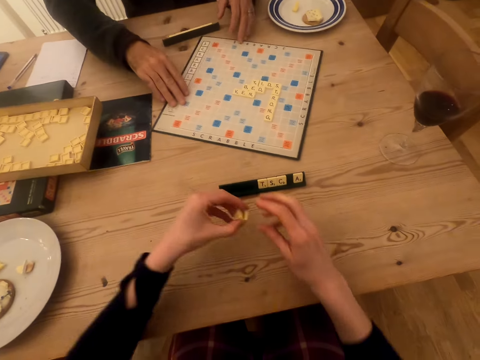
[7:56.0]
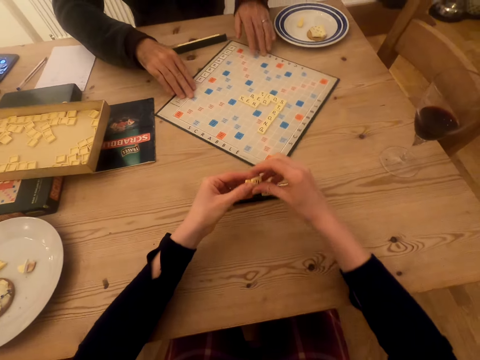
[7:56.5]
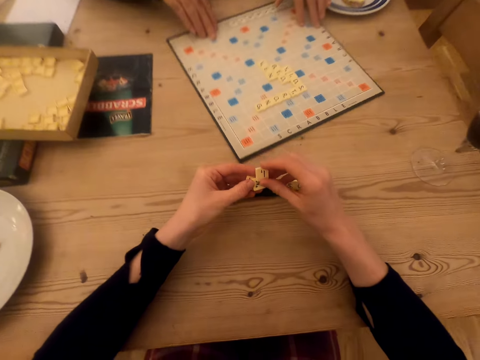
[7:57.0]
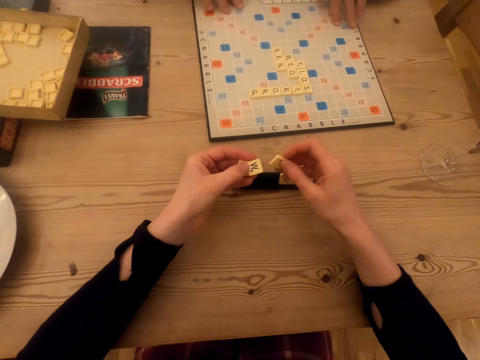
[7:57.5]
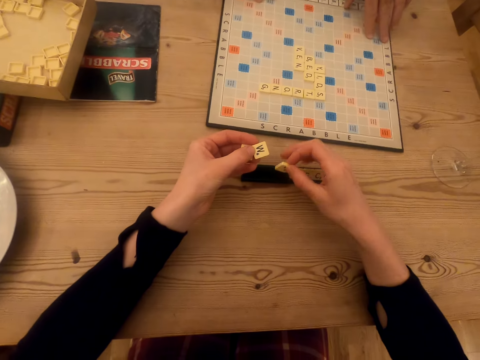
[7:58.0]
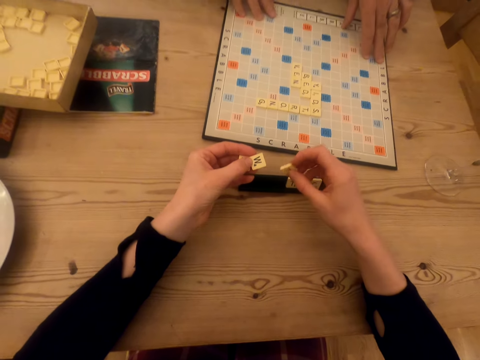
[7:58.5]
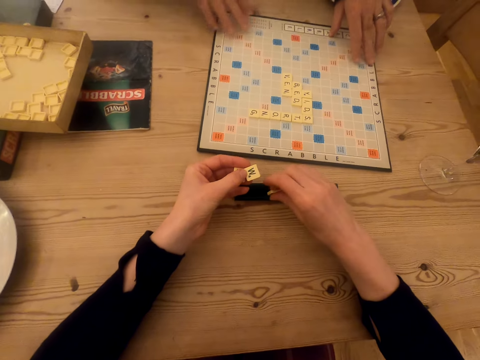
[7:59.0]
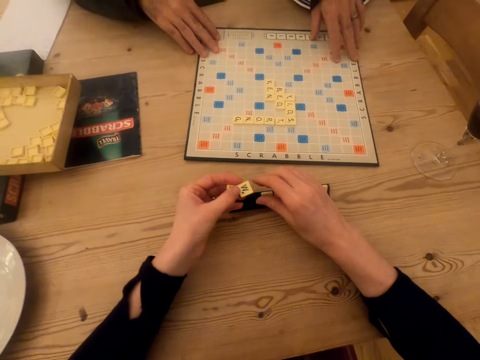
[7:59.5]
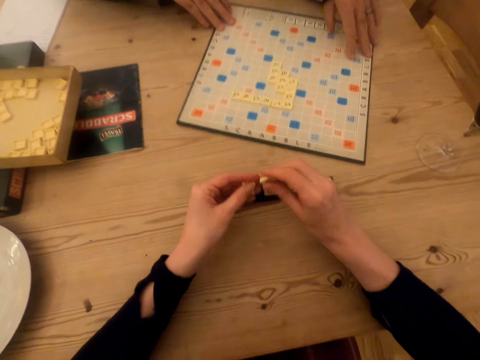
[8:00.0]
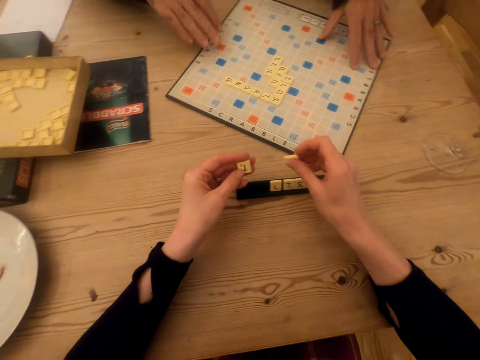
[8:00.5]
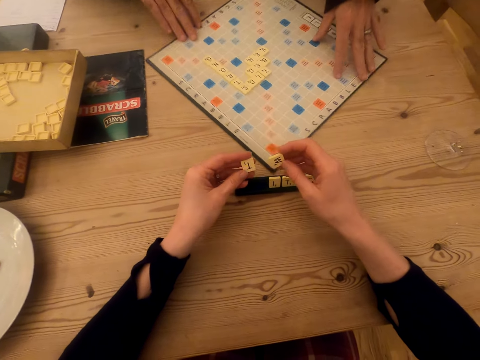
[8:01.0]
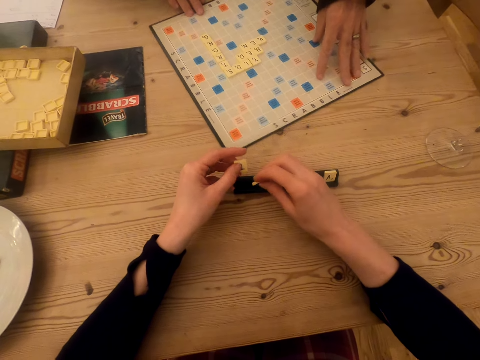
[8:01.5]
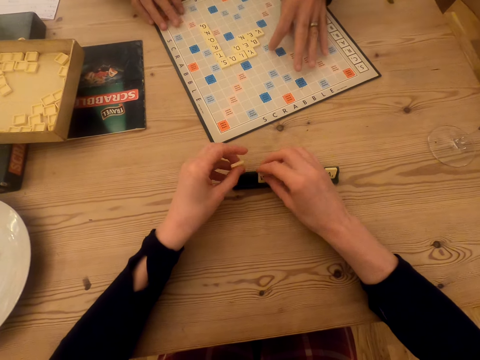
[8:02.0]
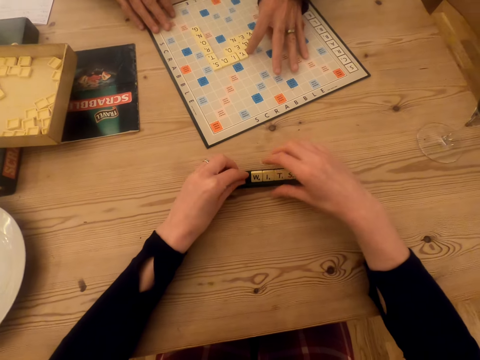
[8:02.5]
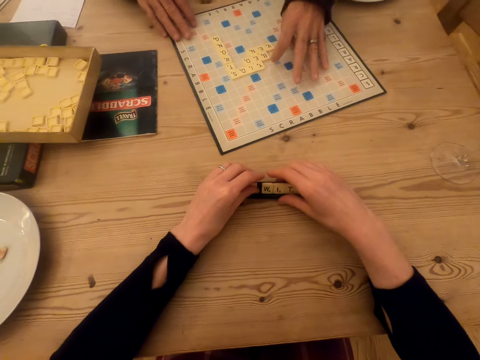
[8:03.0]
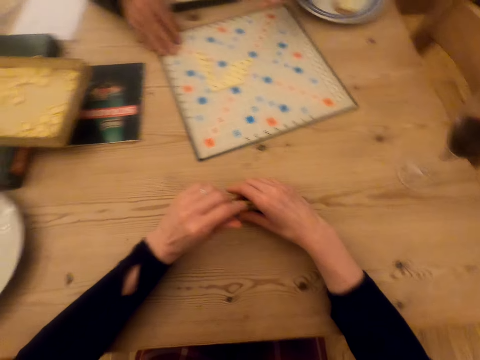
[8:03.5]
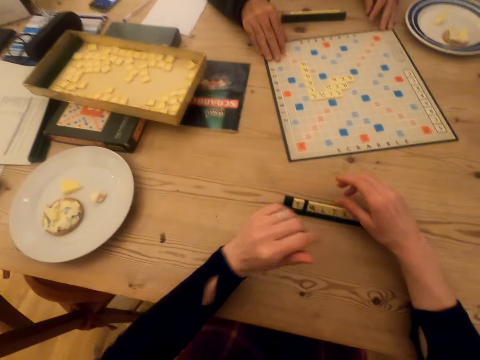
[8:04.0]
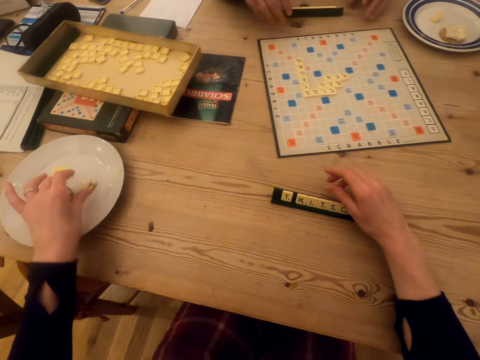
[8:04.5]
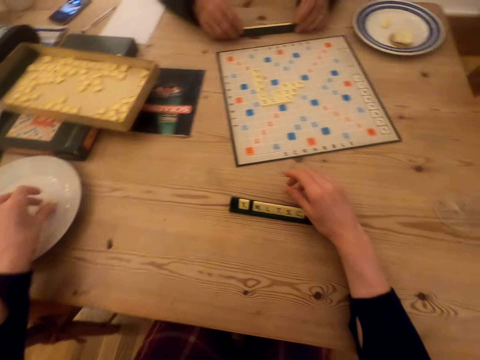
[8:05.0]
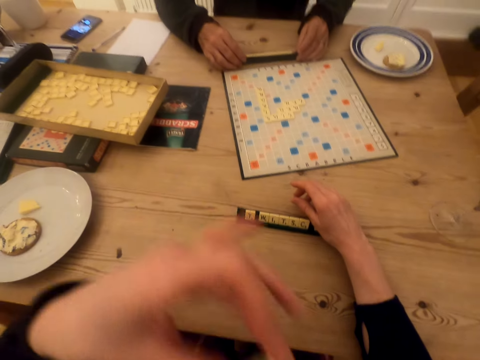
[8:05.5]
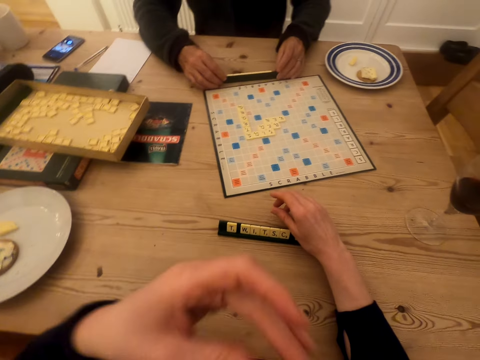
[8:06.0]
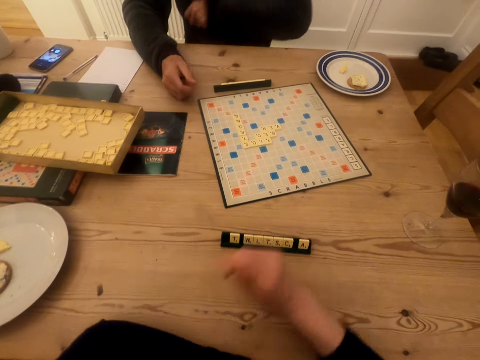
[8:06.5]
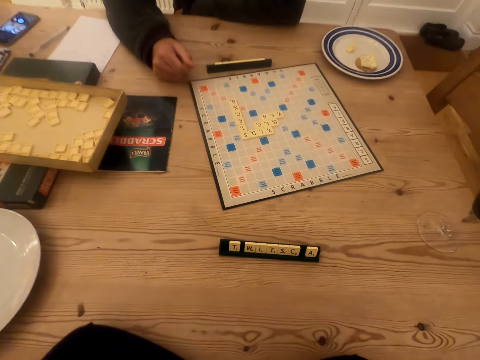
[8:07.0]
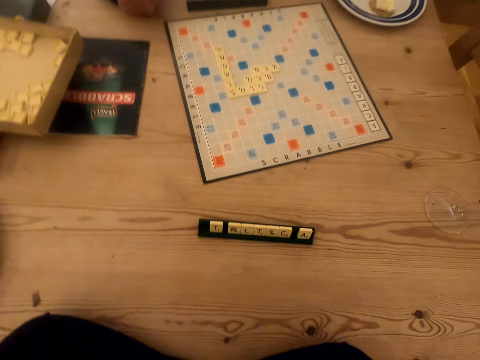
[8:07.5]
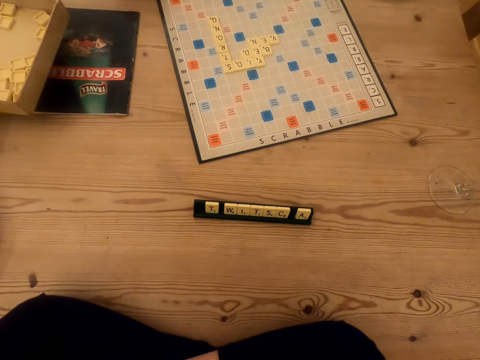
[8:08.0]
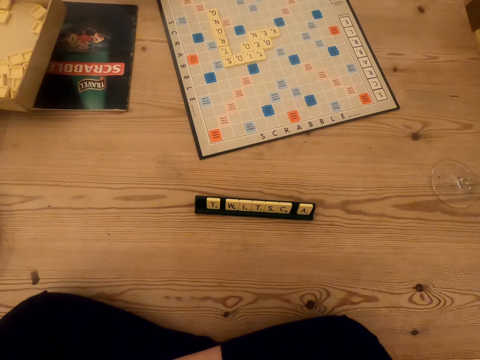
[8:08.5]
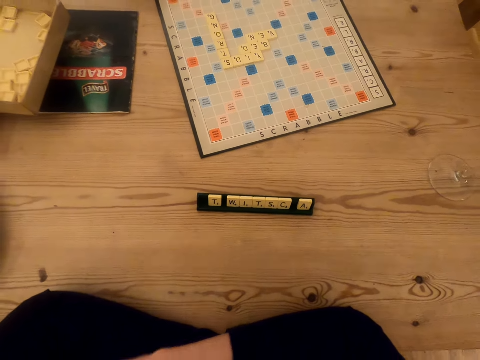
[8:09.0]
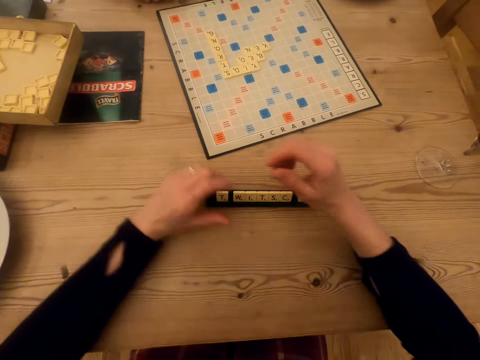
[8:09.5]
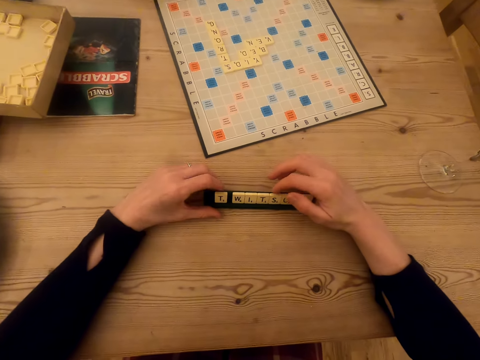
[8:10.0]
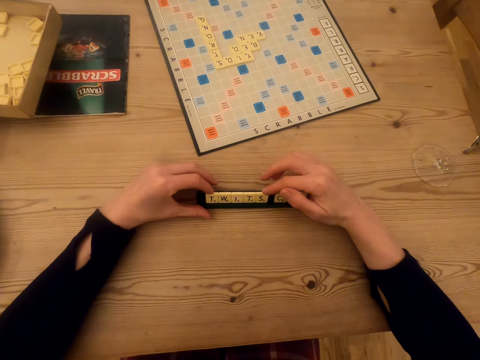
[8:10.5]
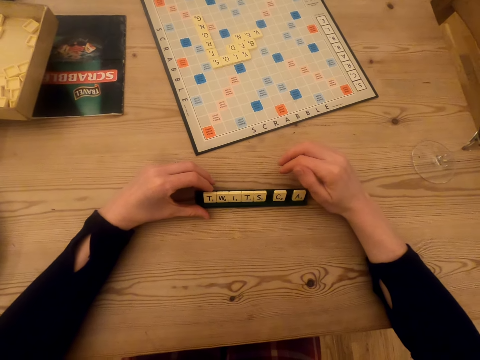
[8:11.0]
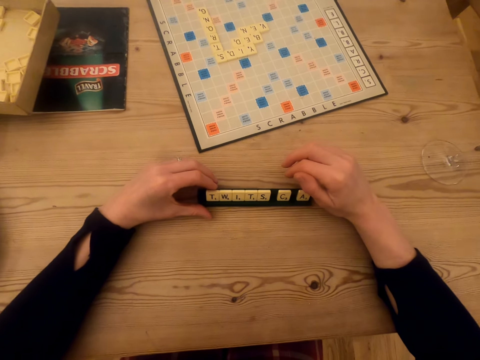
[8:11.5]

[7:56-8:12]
The camera wearer picks up a scrabble tile with the right hand and adjusts the scrabble tile in the hand. They talk in the room. They put the scrabble tile in the tile holder. They pick up a scrabble tile with the right hand and put the scrabble tile in the tile holder. They put the scrabble tile in the tile holder again. They hold the tile holder and pick up a snack. A man talks in the room and moves the scrabble tile holder on the table. The camera wearer eats the snack and puts the snack in the mouth. The man stares at the scrabble board. The camera wearer folds the hand. They stare at the scrabble board and move a scrabble tile in the tile holder.

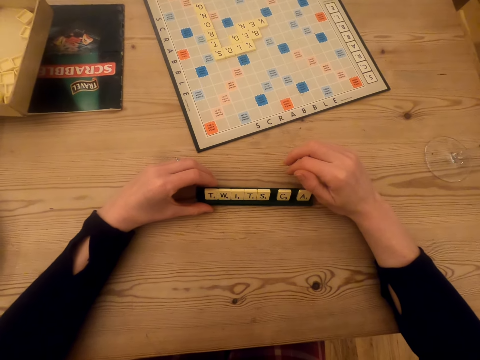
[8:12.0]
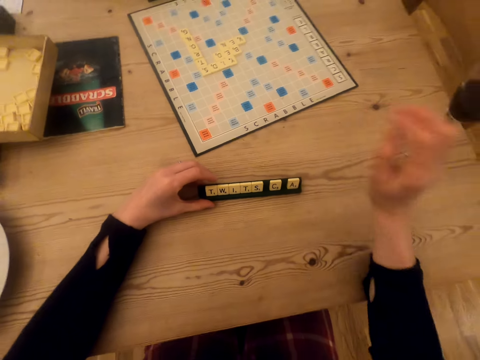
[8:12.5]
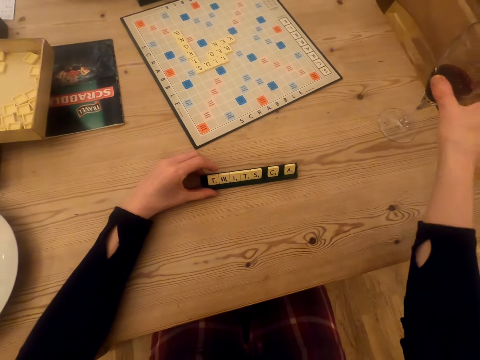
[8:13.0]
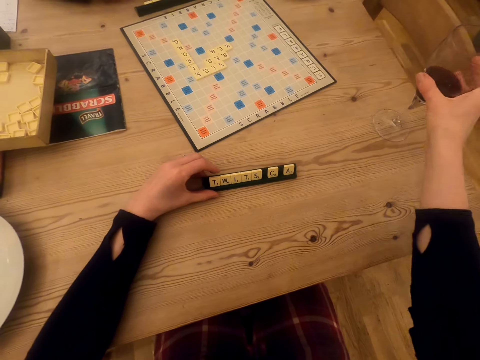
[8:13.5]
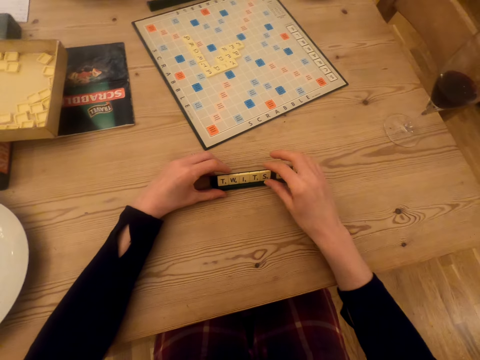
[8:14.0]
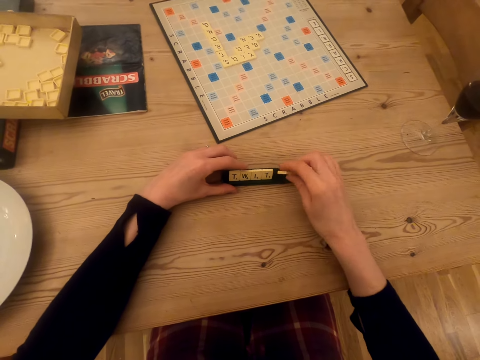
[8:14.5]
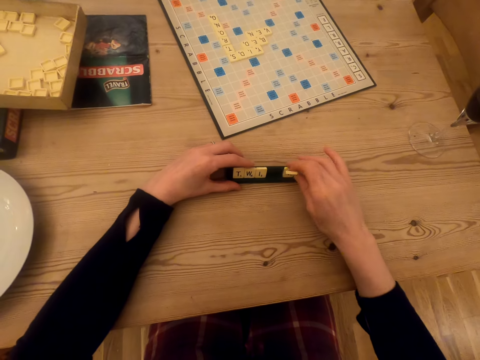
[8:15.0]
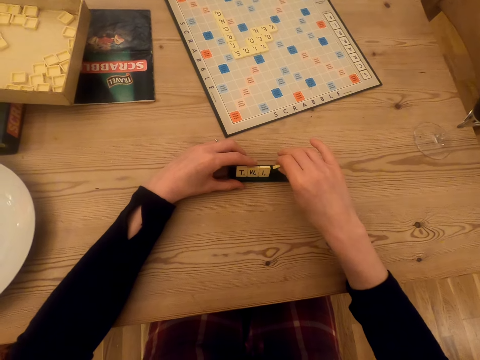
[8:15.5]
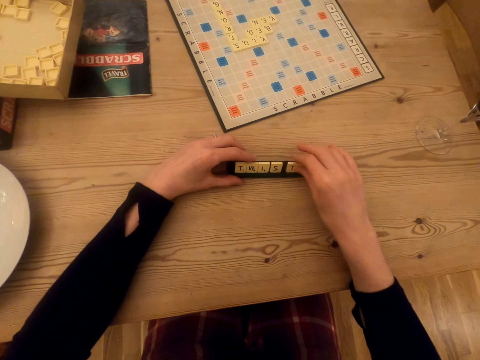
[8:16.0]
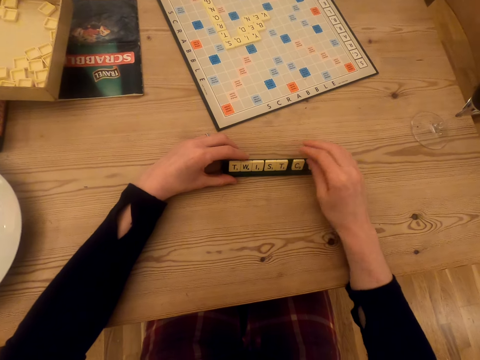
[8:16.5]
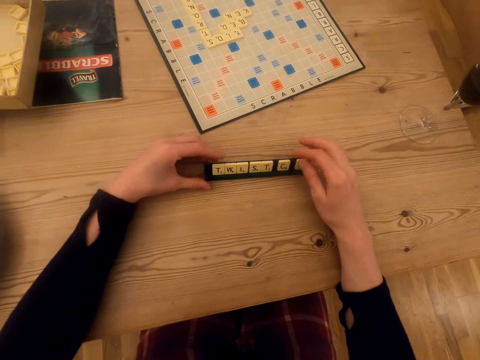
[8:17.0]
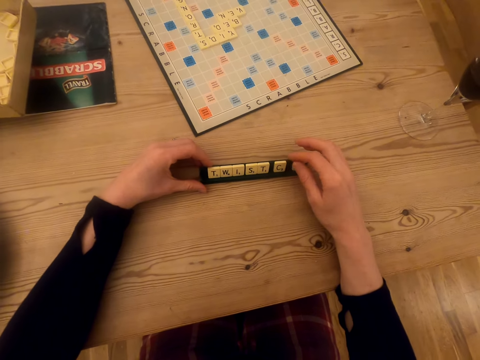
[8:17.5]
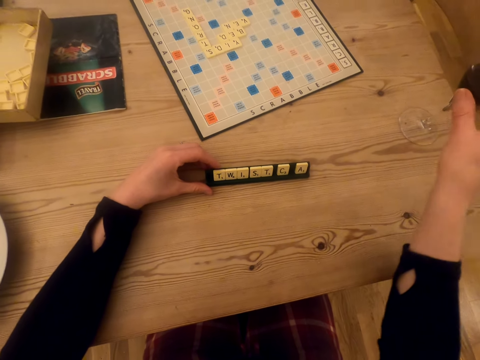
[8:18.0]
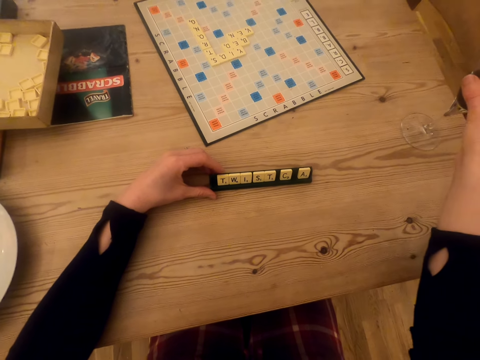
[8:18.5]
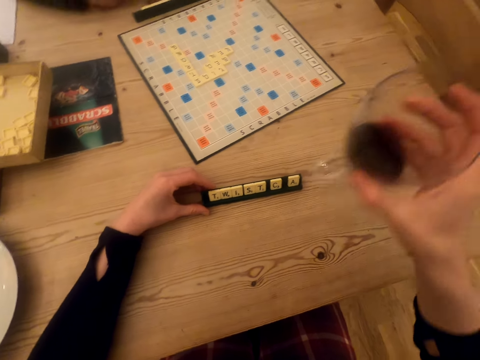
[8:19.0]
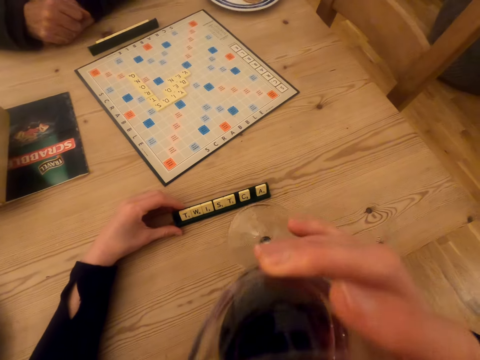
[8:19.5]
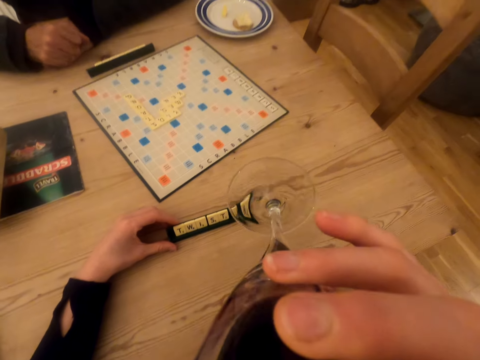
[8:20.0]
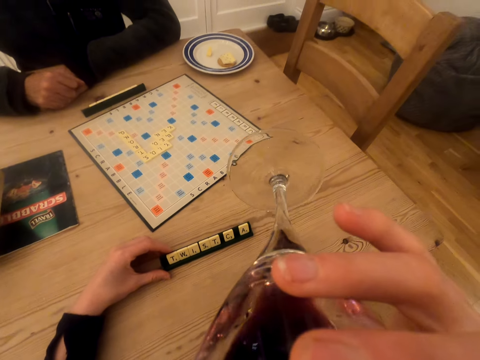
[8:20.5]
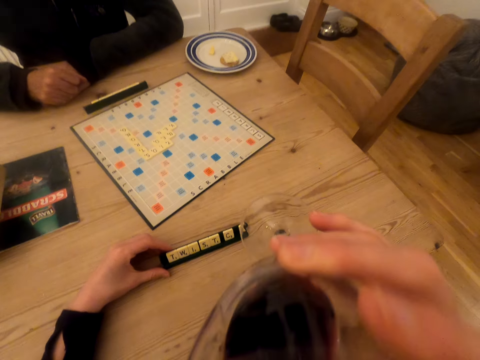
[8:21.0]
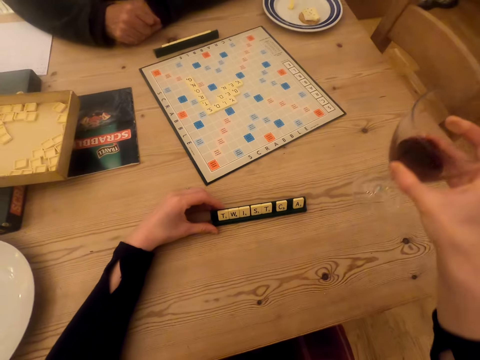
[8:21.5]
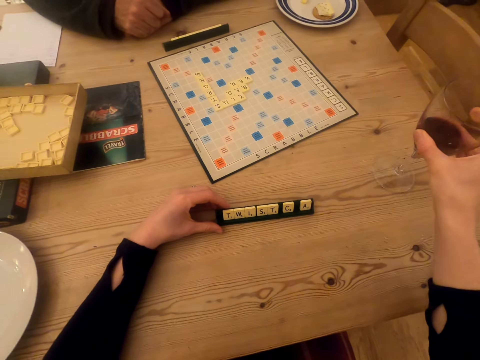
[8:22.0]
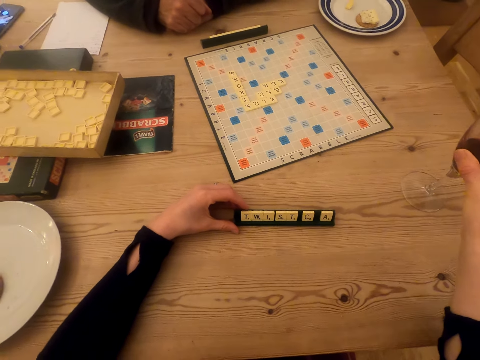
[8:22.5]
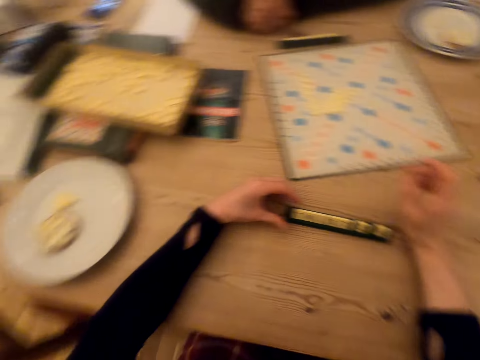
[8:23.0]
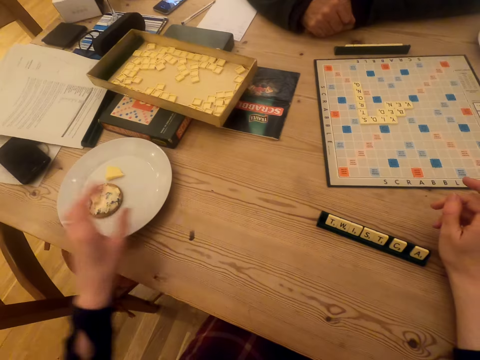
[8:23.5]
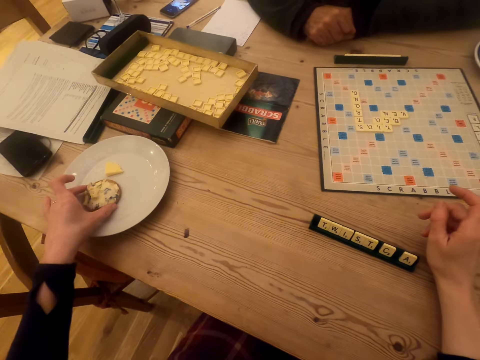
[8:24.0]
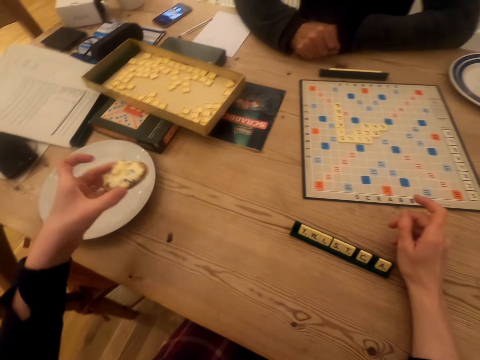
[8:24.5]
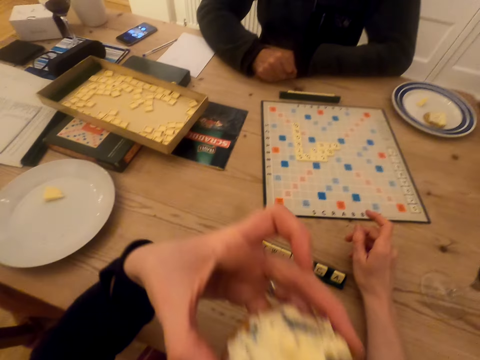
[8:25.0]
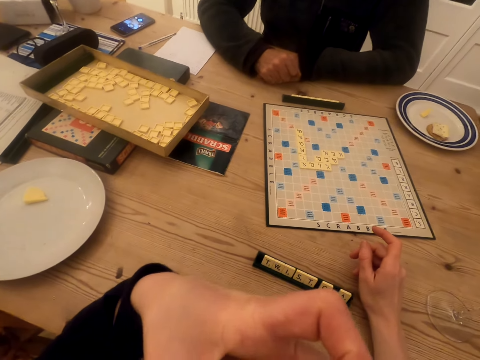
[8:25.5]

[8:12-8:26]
The camera wearer touches the glass with the drink. They hold the glass of wine. They pick up a scrabble tile, move the scrabble tile in the tile holder, and put the scrabble tile in the tile holder. They stare at the scrabble tiles. They pick up the glass with the drink, drink the drink, and place the glass on the table. They unhand the tile holder. They pick up a snack and eat the snack.
